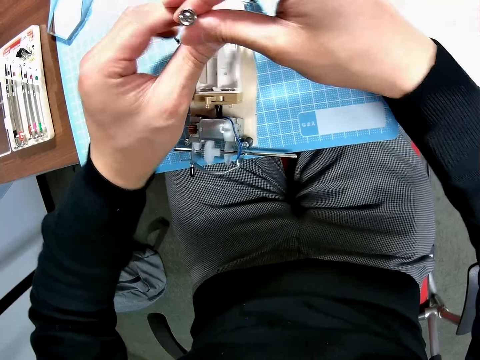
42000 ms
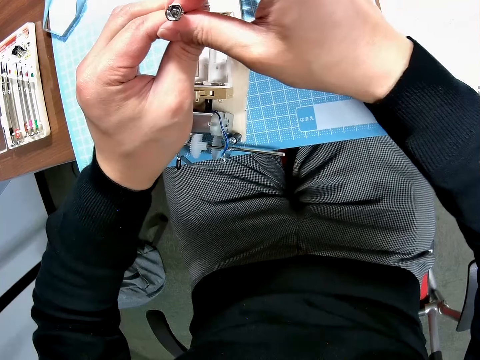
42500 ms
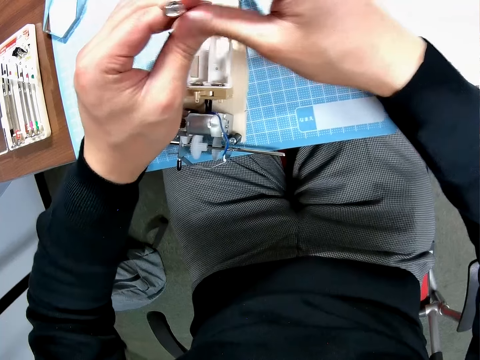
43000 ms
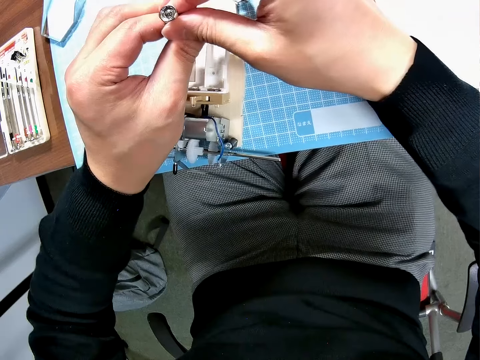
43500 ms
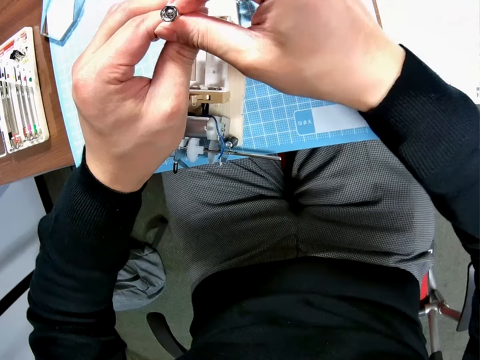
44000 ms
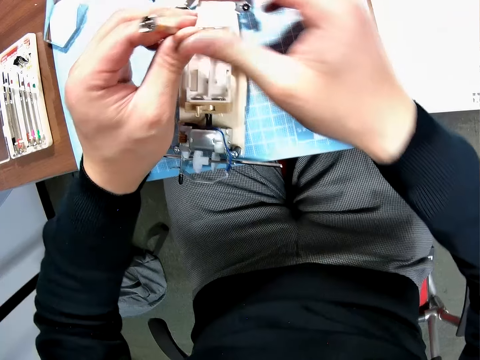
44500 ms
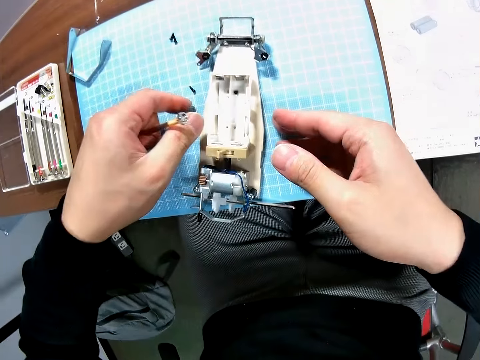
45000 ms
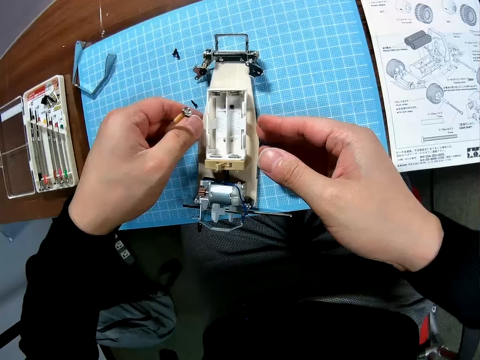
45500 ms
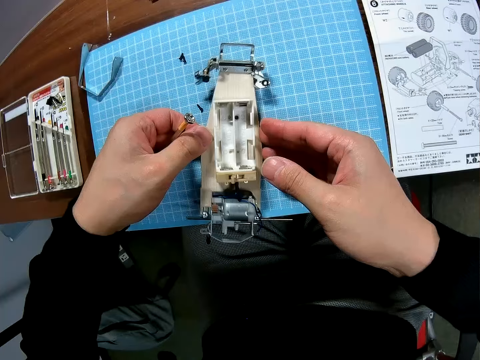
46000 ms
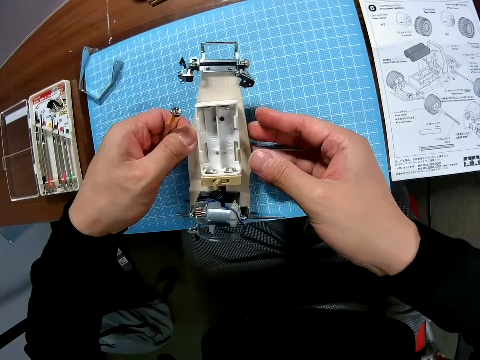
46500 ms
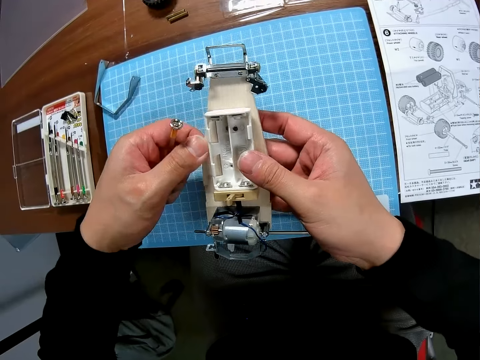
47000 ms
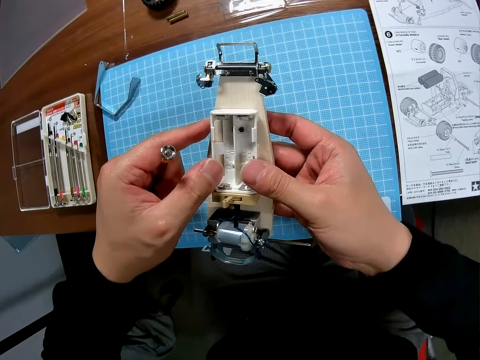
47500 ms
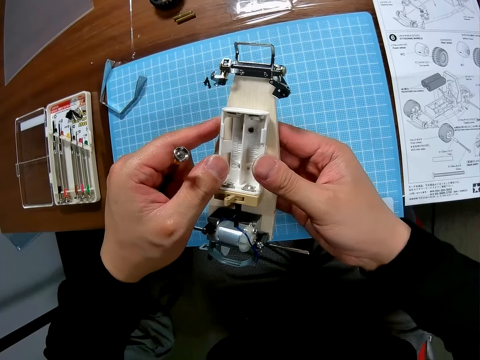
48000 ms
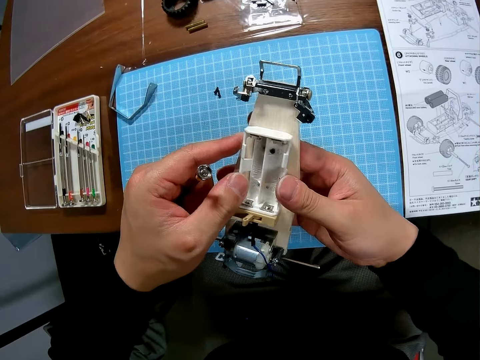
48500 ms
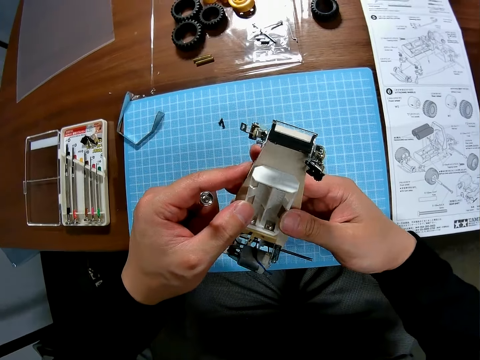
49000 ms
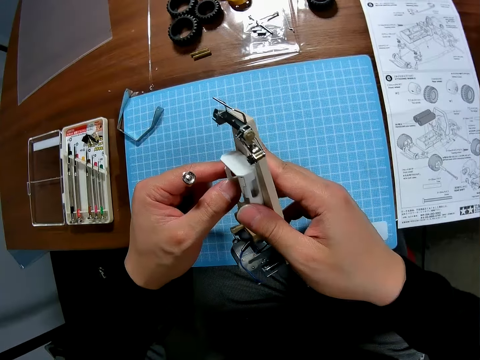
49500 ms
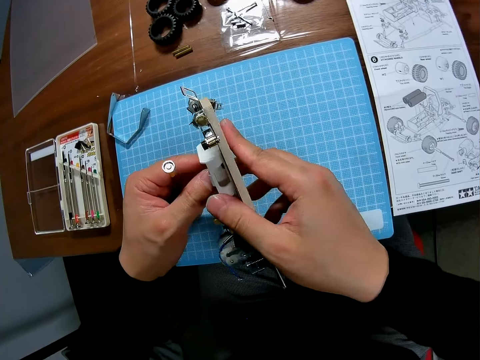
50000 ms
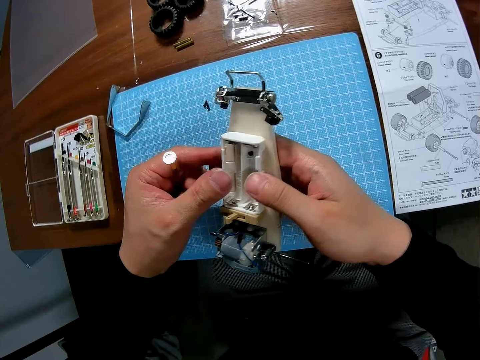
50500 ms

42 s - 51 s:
The camera wearer stops to tighten. They pick up the toy from the table. They hold the toy material with two hands.

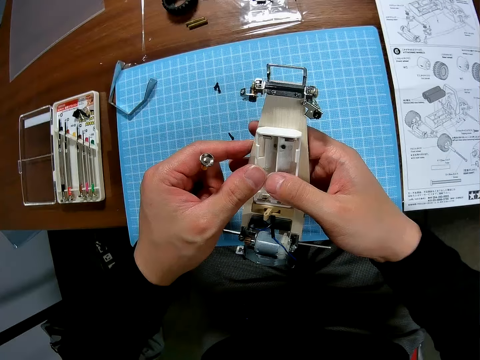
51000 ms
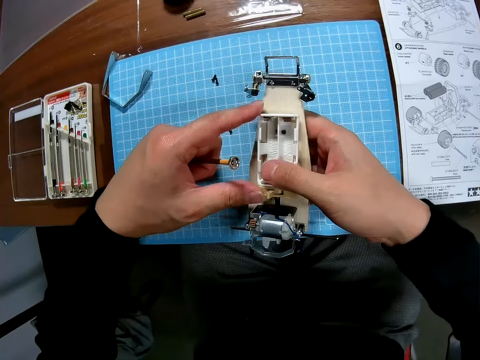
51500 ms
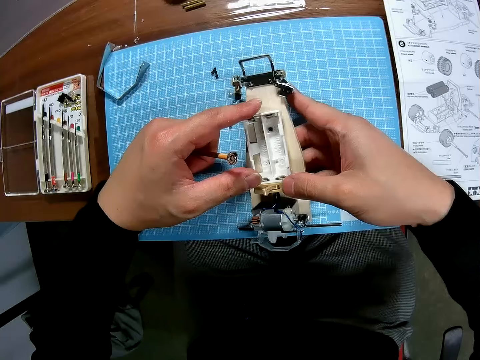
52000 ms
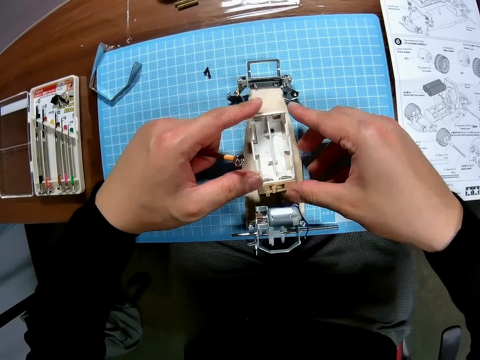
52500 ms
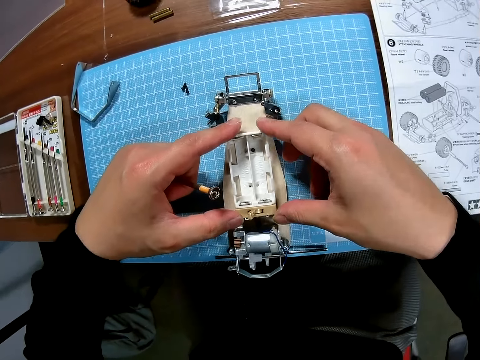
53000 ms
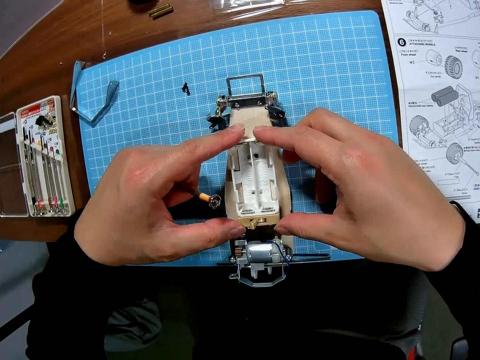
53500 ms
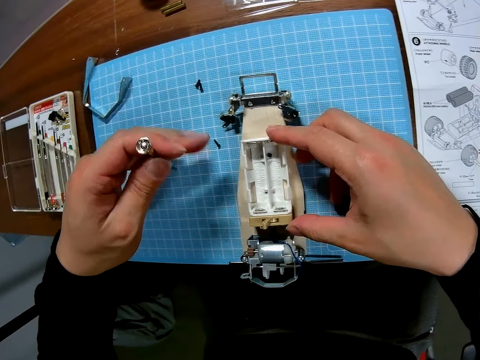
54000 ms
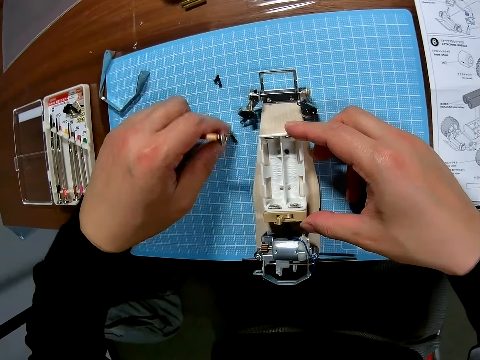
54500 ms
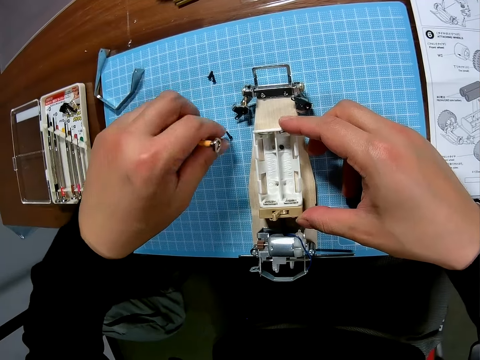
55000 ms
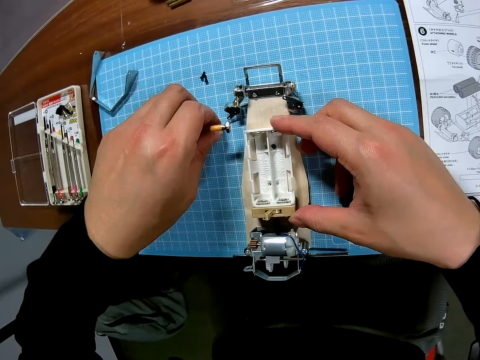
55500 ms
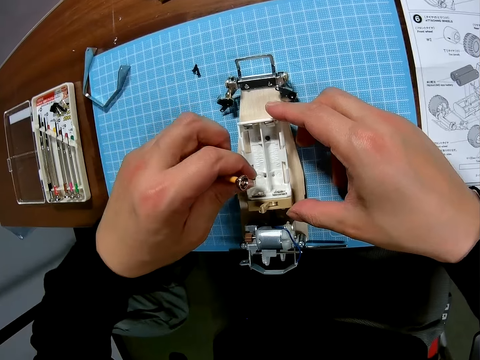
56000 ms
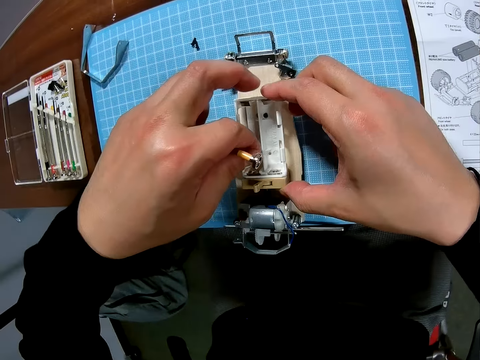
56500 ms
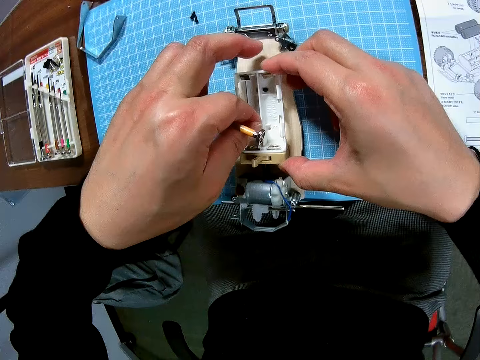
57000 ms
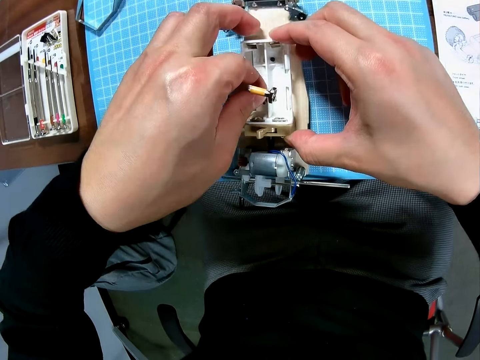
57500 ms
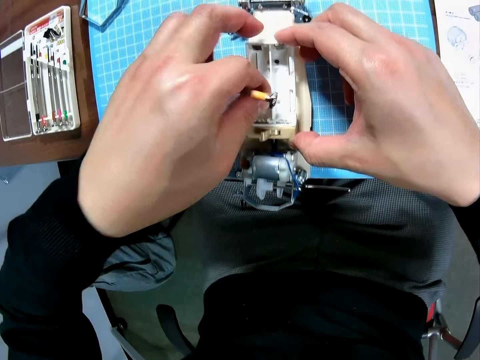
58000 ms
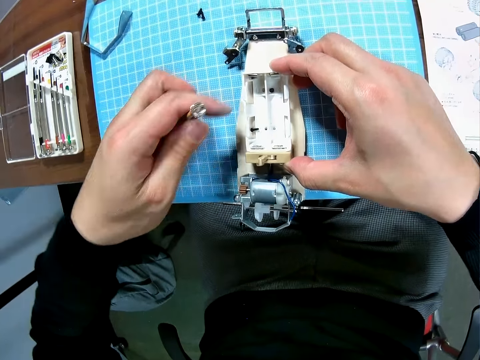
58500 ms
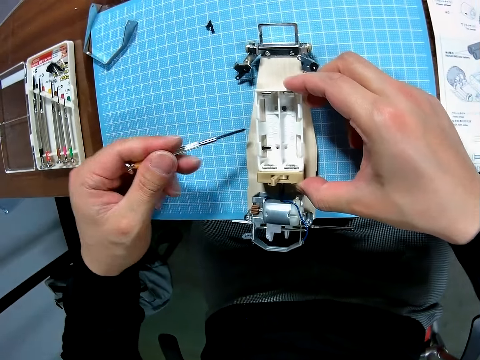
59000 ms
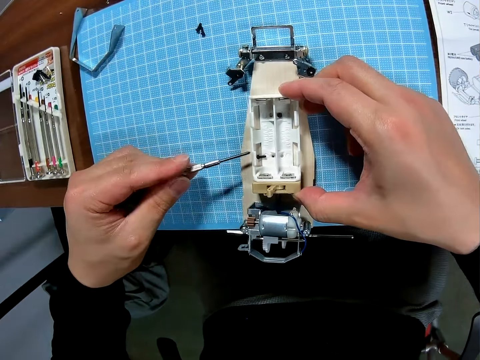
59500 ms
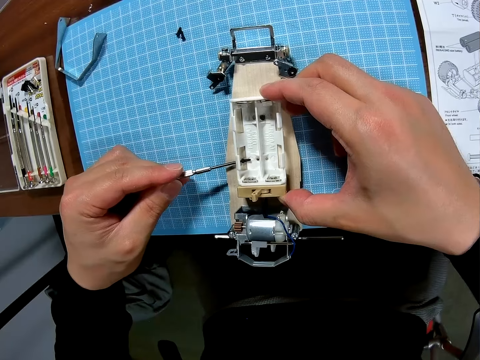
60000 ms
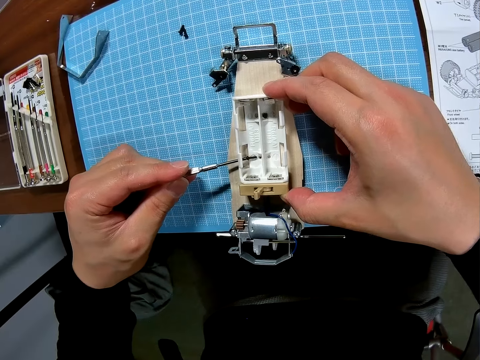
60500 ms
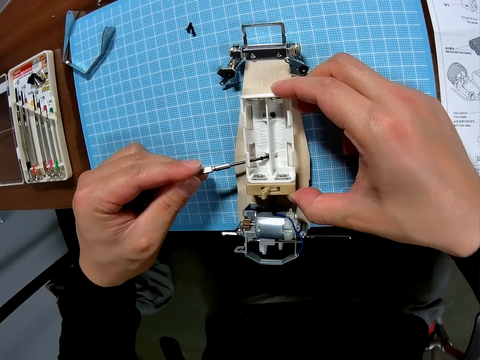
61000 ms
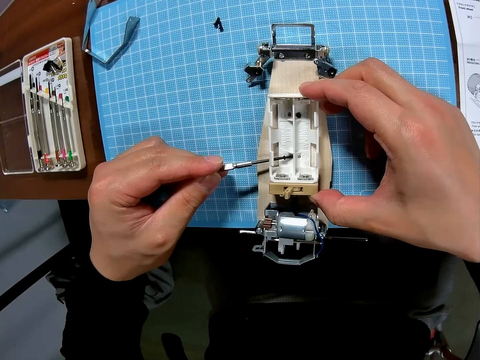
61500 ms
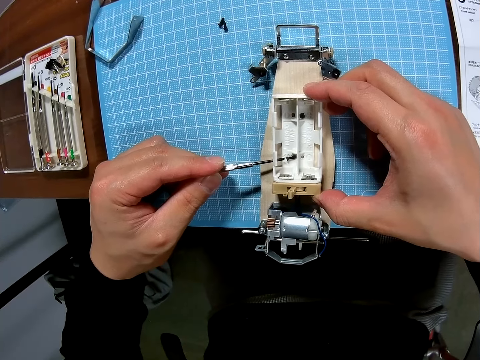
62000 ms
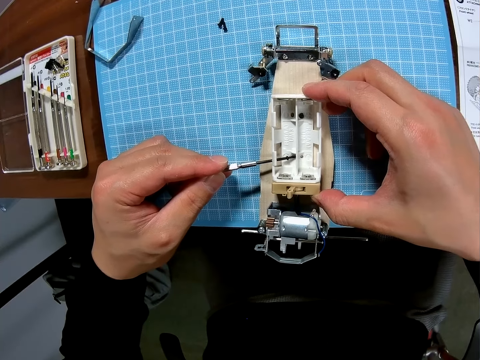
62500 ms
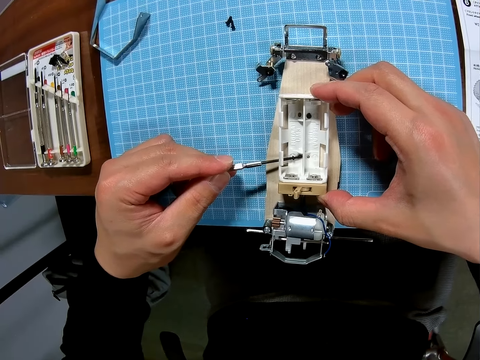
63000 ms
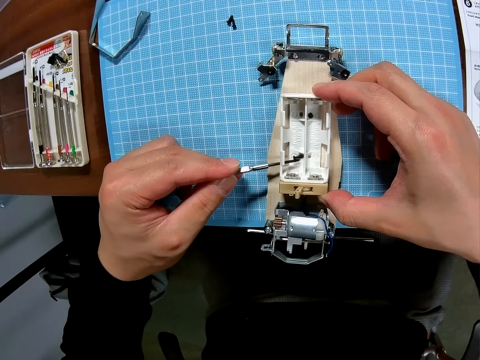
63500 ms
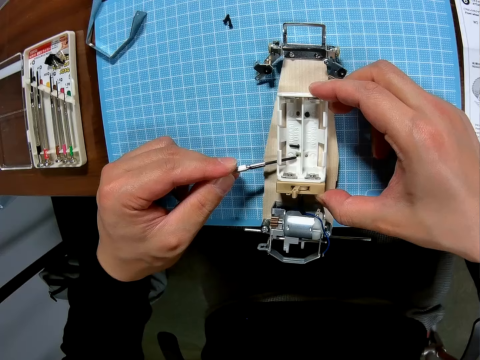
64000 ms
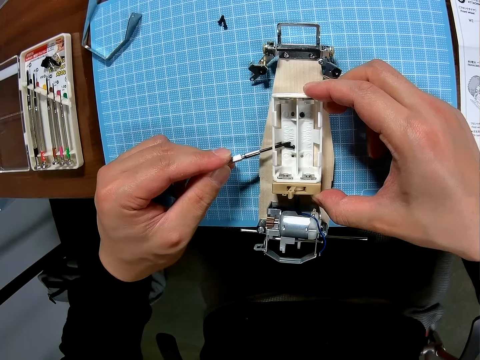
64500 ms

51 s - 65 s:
The camera wearer puts the toy material on the table with two hands. They pick up a bolt or screw from the table. They drop the bolt in the toy. They try to put the screw in a hole of the toy material. They adjust the bolt placement in the toy with a screw.

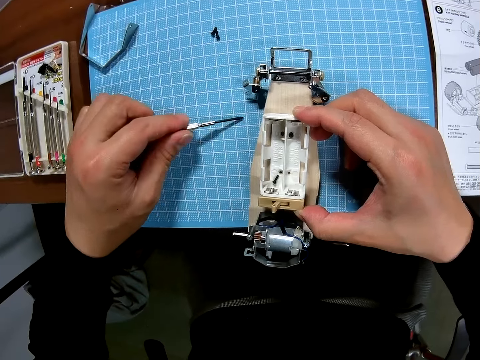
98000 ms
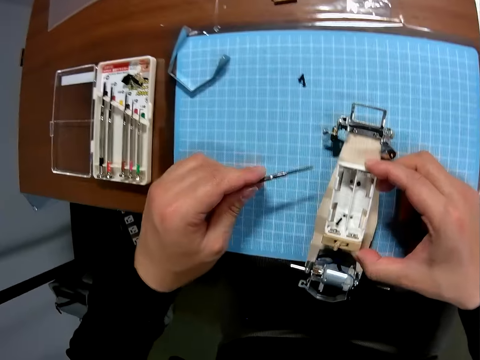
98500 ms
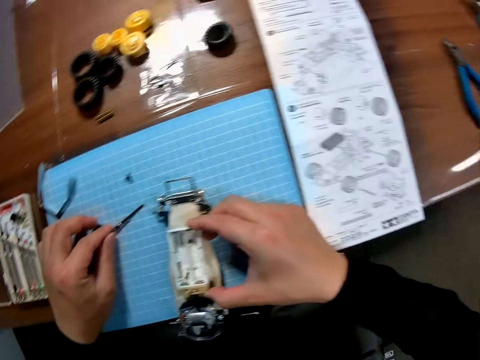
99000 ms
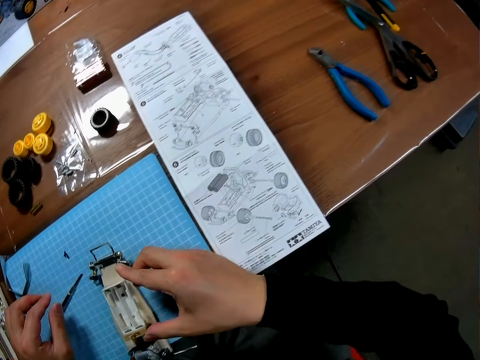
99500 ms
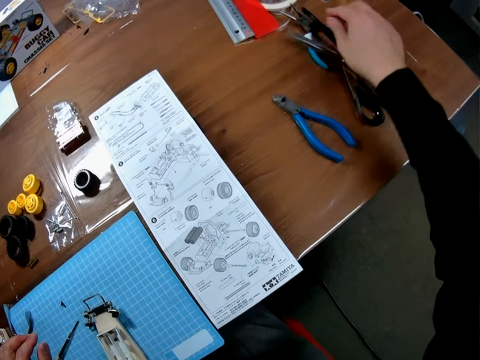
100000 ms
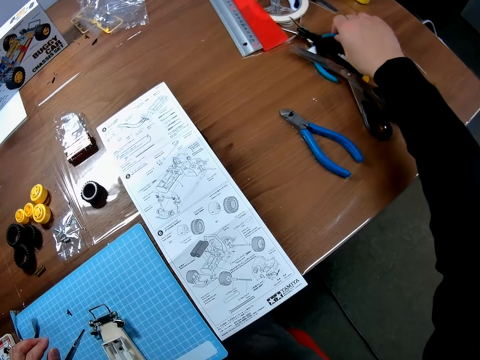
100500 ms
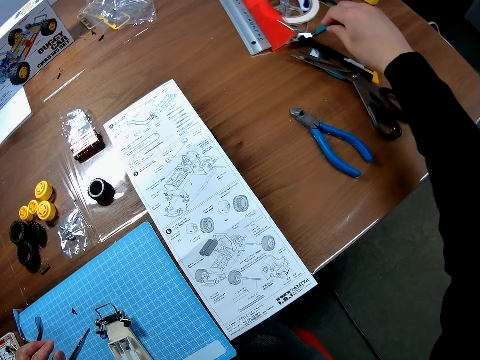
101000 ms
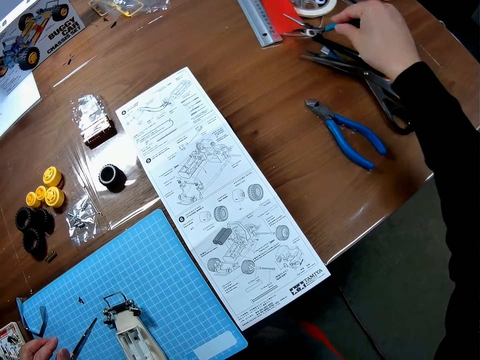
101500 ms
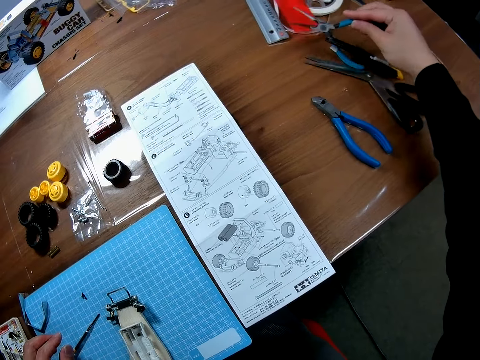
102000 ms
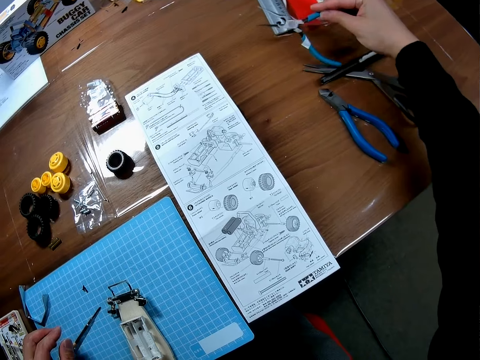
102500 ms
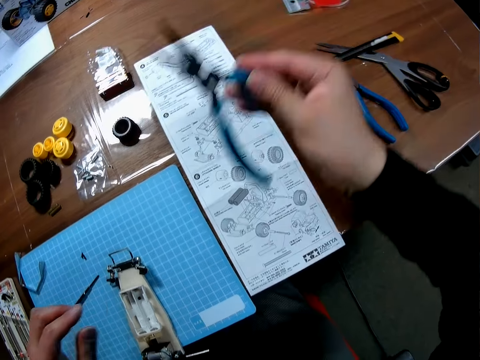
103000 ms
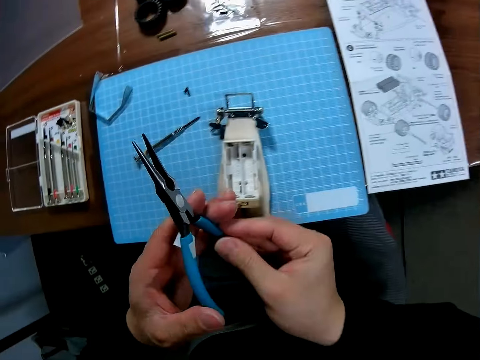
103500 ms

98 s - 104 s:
The camera wearer picks up a plier from the table.
